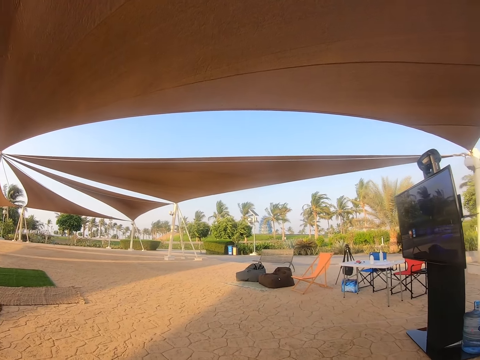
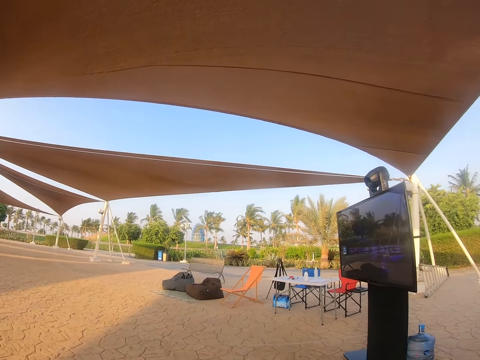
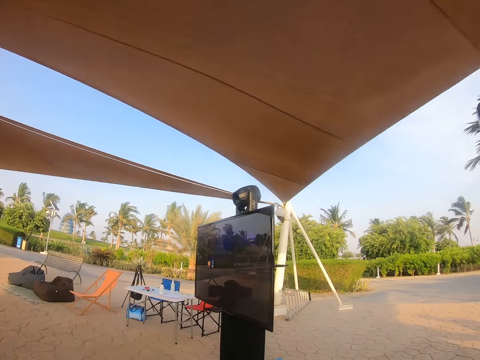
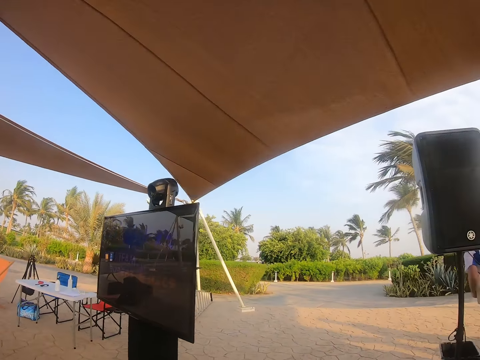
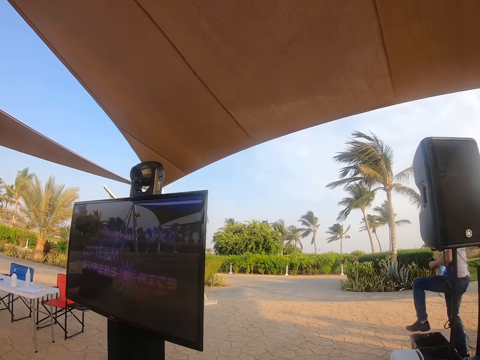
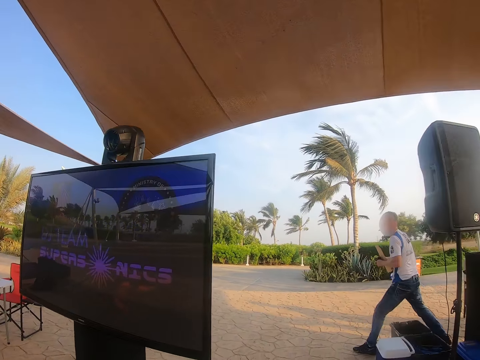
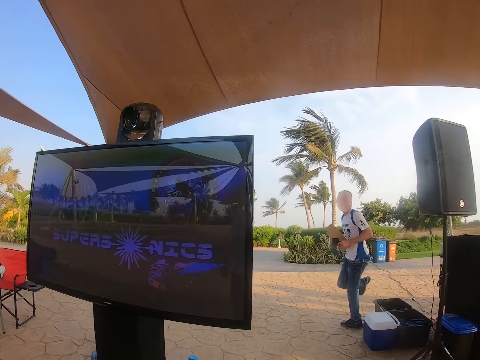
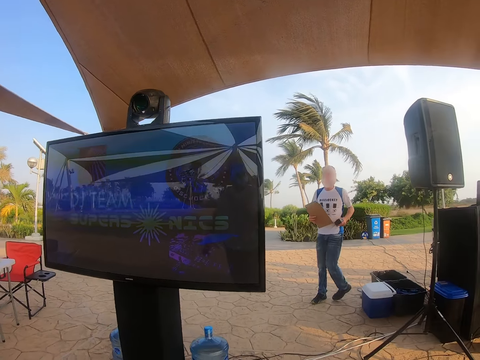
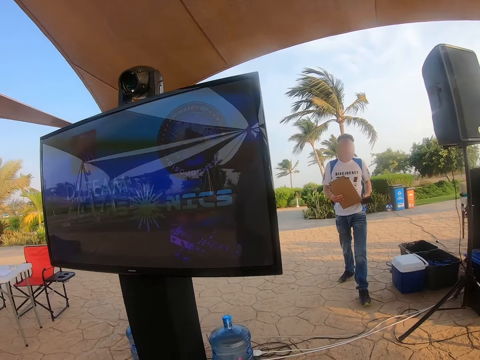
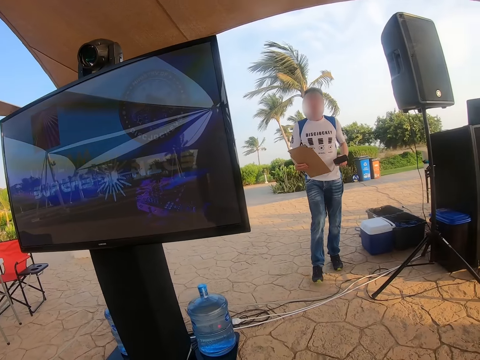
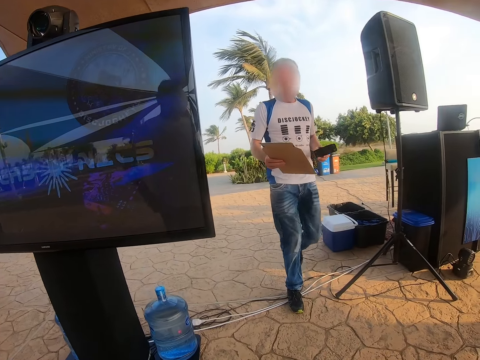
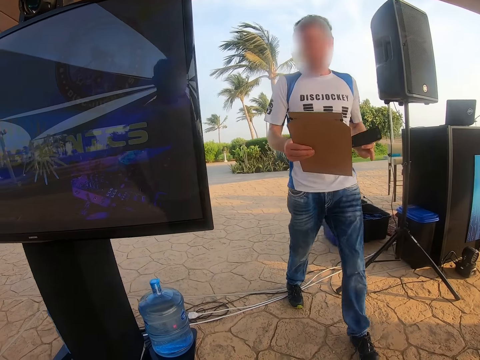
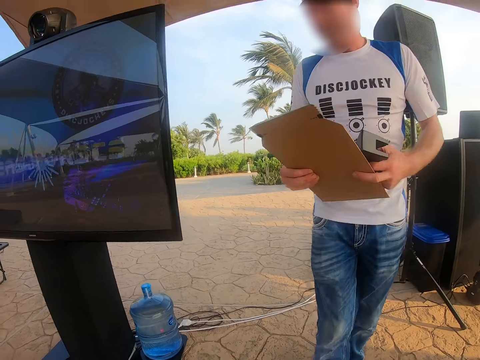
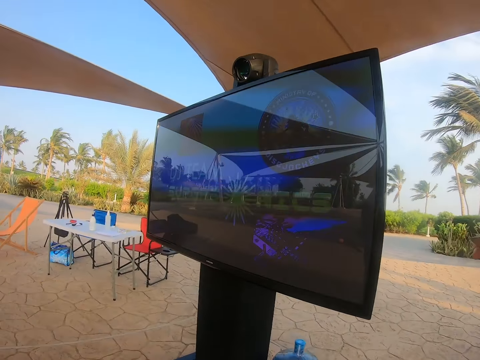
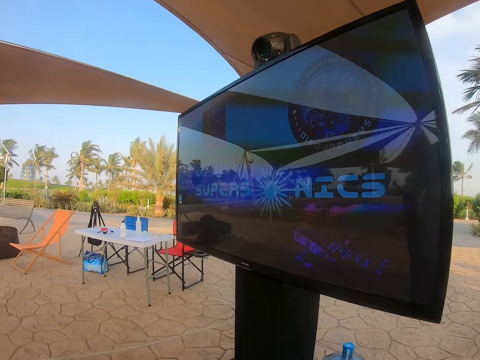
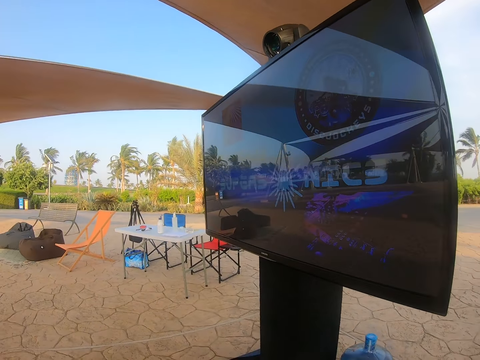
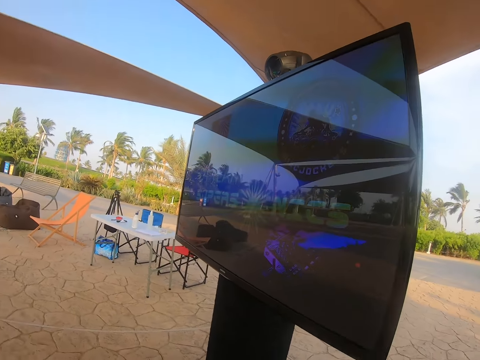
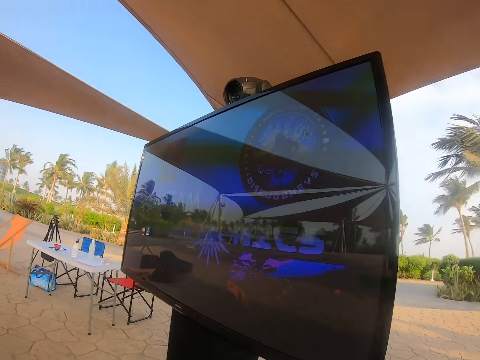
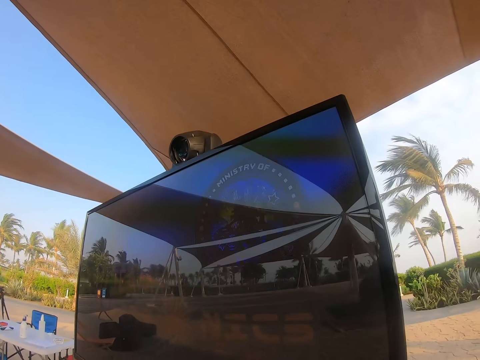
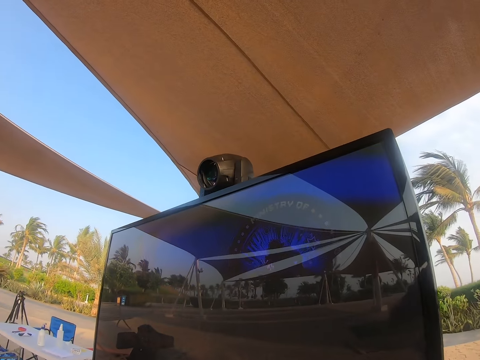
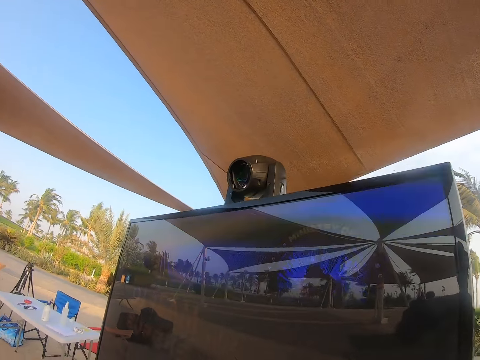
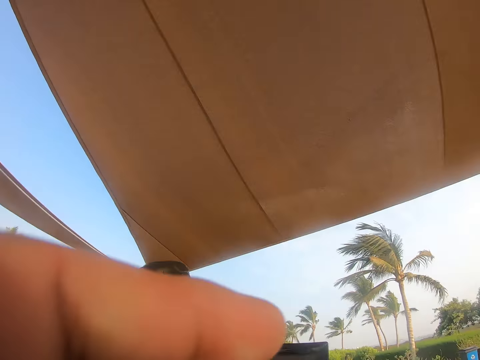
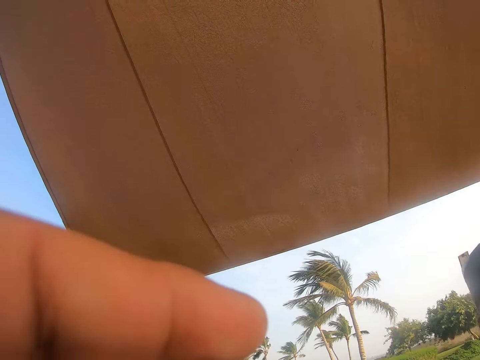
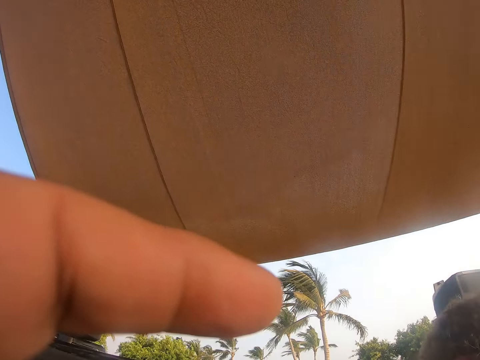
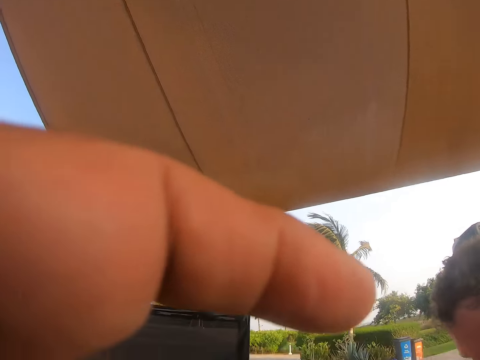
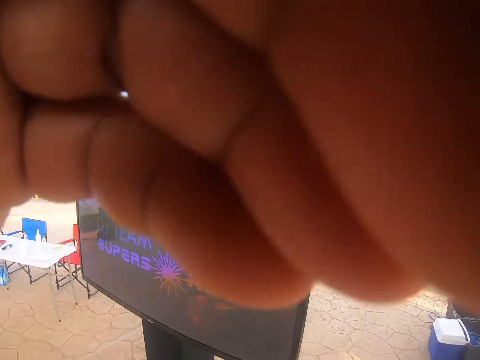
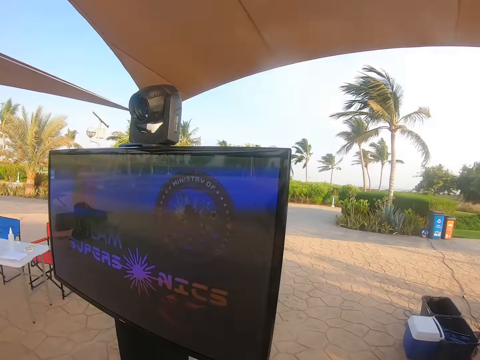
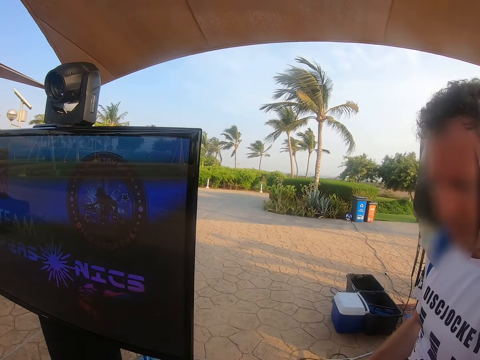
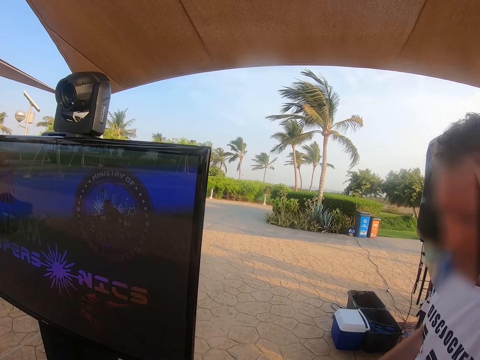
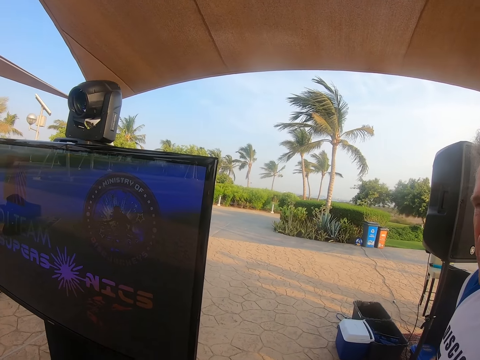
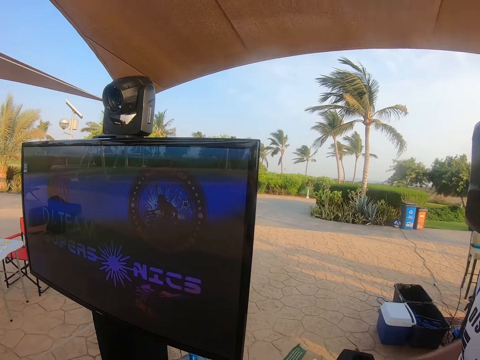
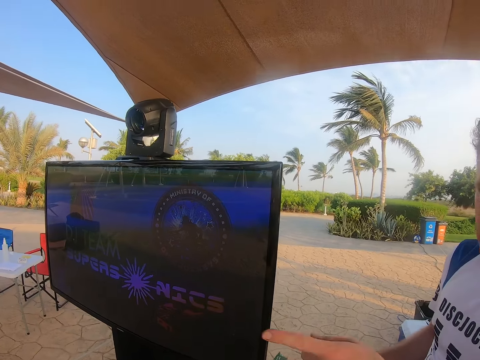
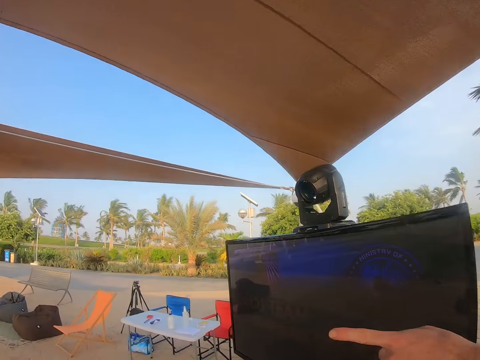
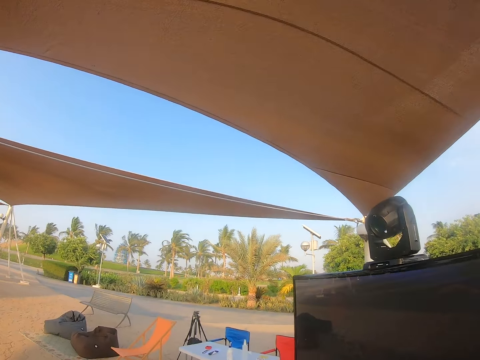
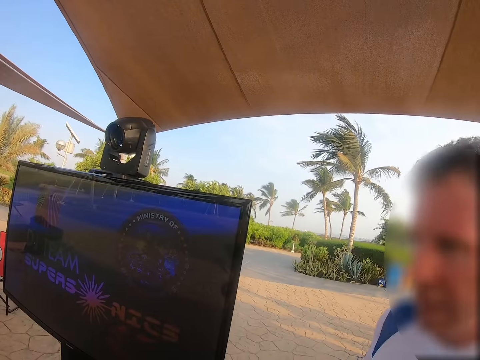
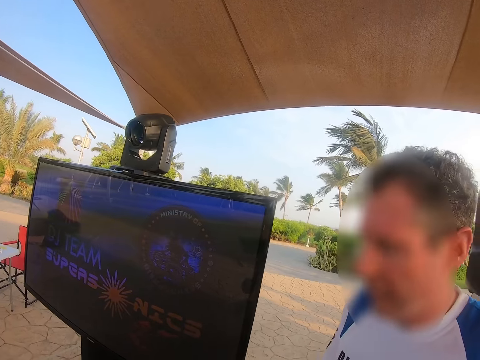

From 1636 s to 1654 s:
The camera wearer looks around the park. They look at the TV. A man walks towards the stand. The man holds the wood. The camera wearer looks around the park. They point towards the field and lift the hand. They look at the TV. They interact with the man.

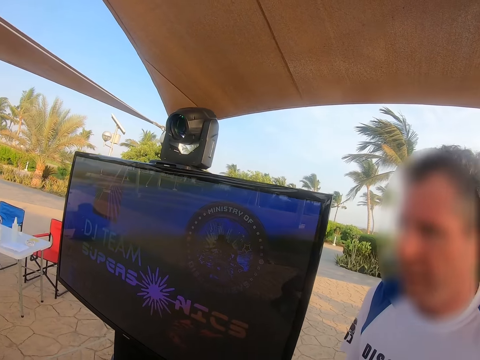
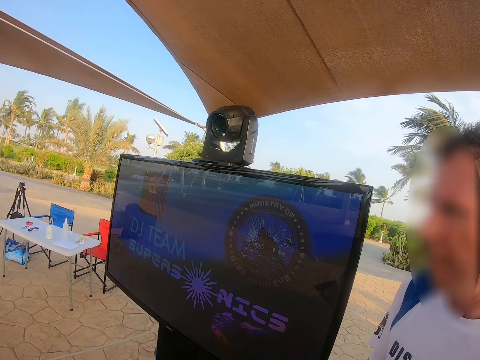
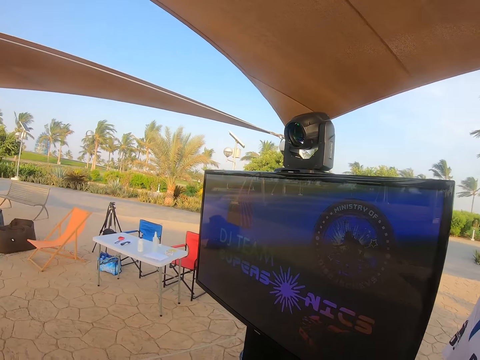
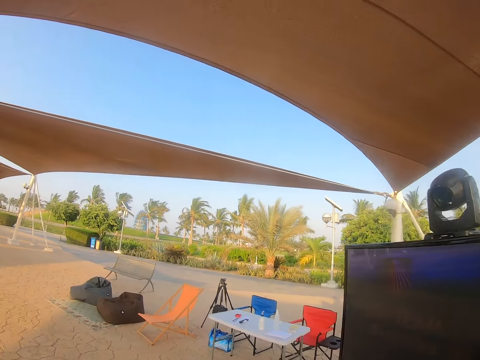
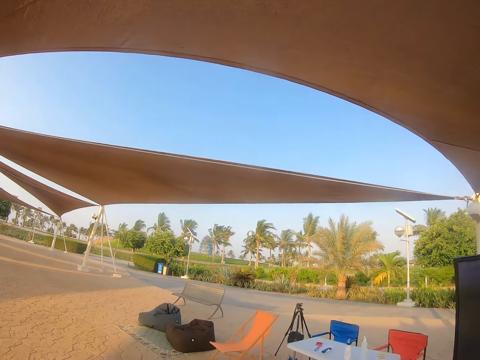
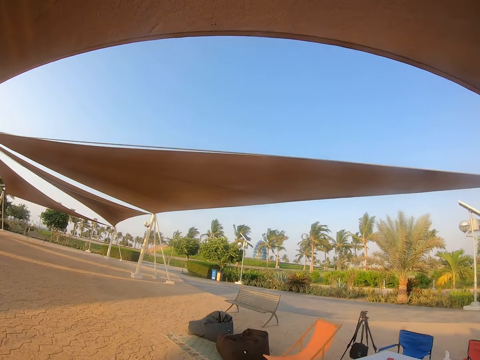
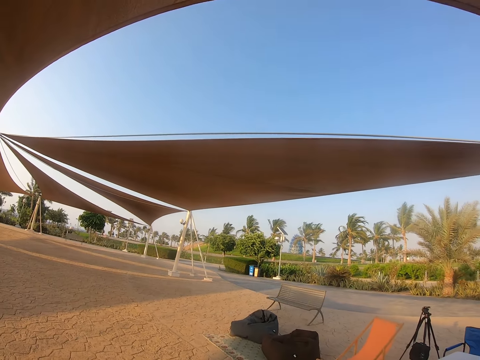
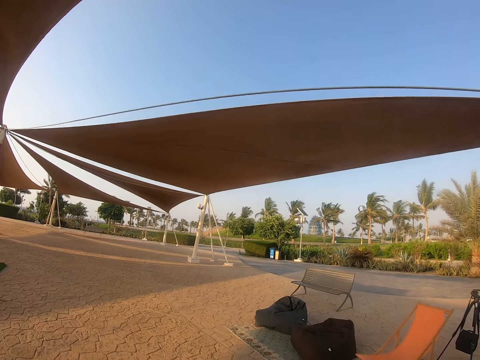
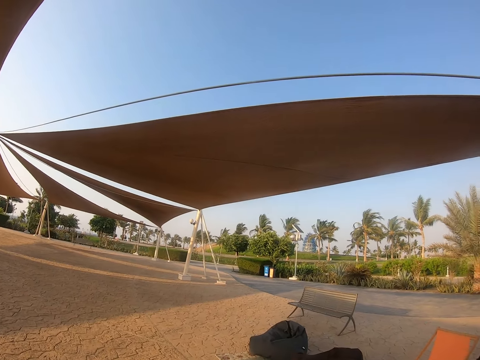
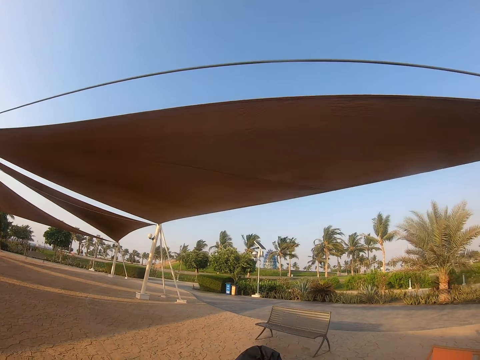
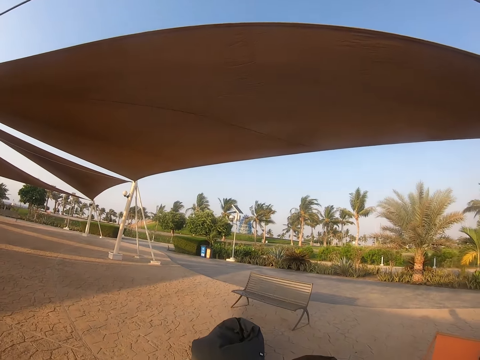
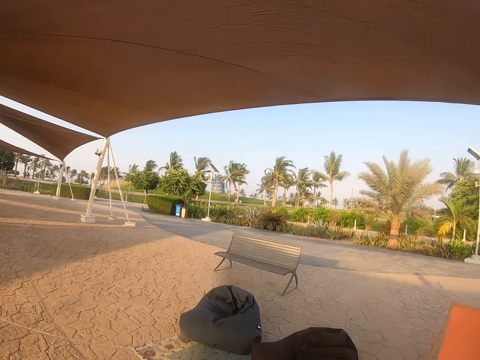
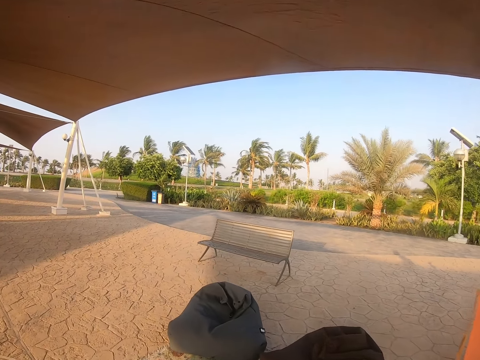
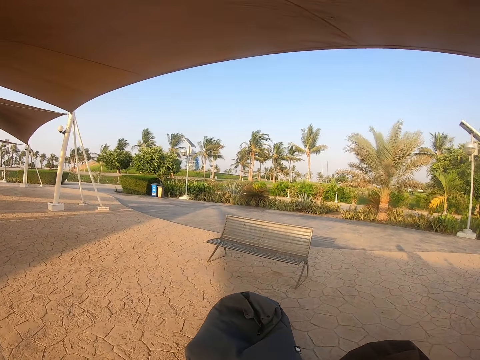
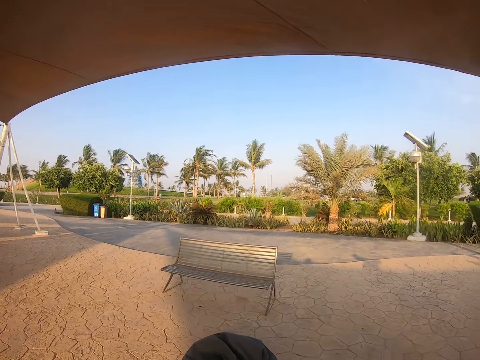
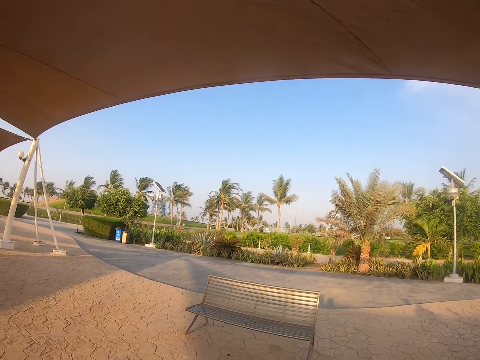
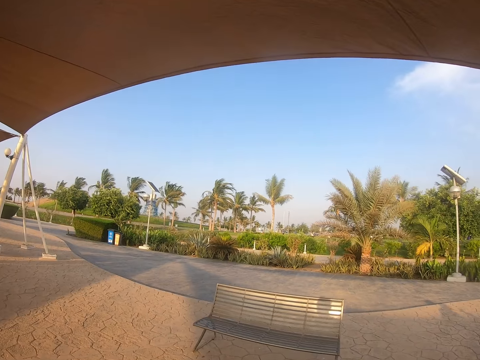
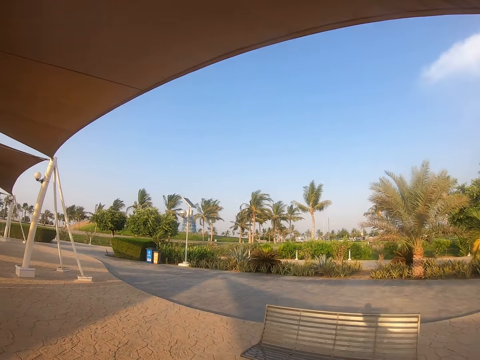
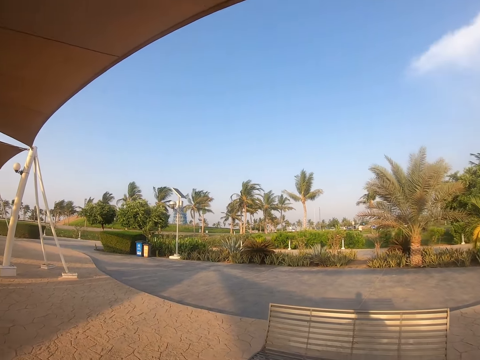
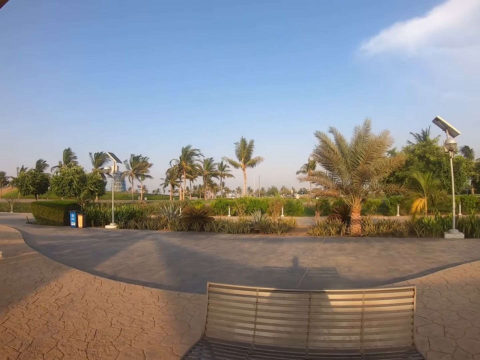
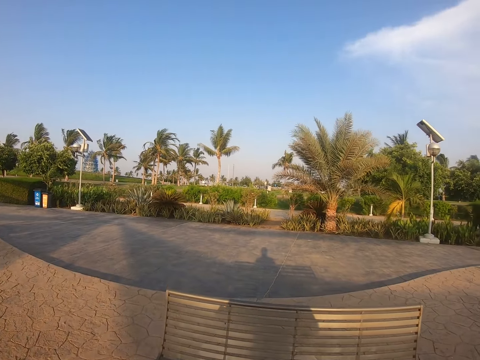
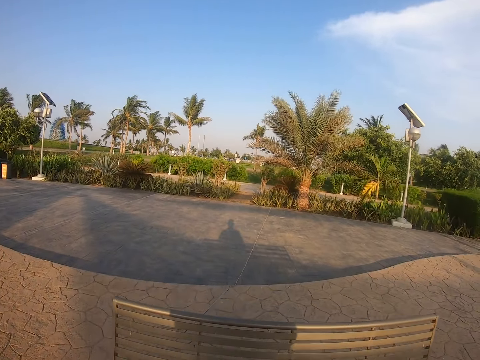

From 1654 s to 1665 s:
The camera wearer walks toward the seat. They look around the park. They walk around the park.
